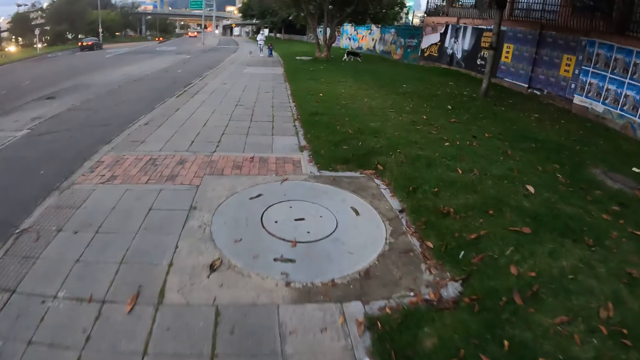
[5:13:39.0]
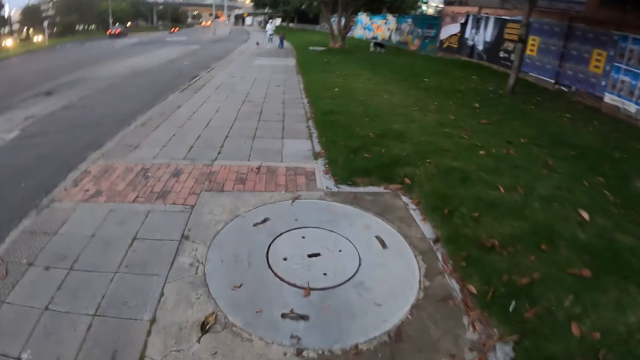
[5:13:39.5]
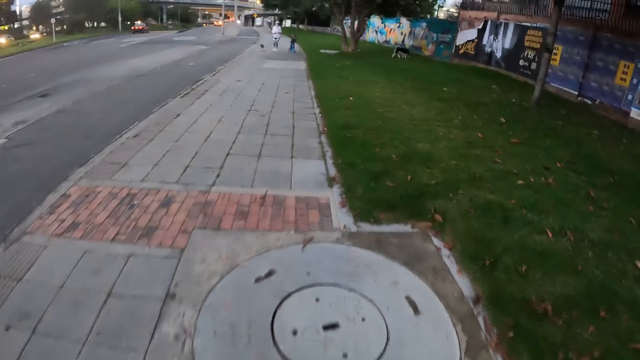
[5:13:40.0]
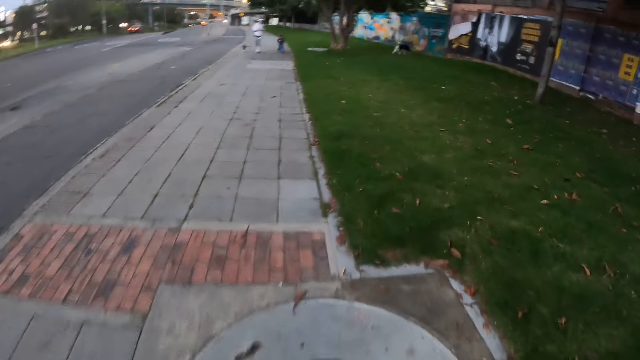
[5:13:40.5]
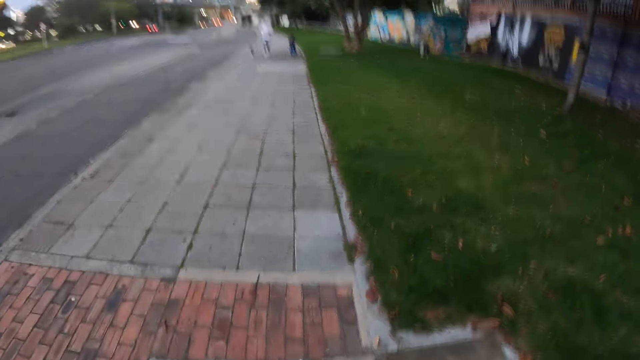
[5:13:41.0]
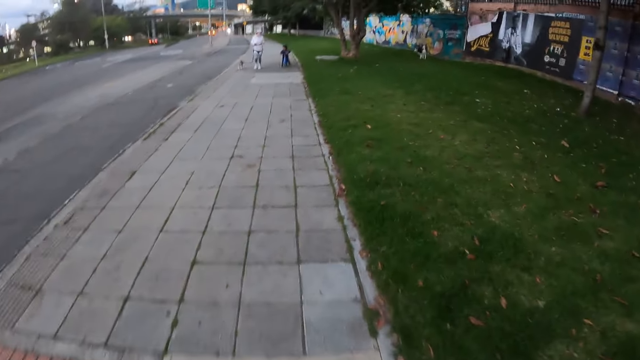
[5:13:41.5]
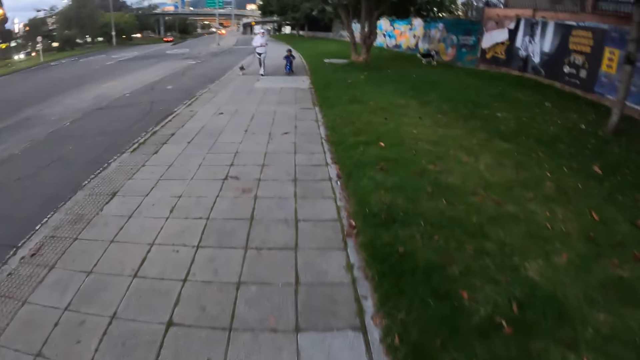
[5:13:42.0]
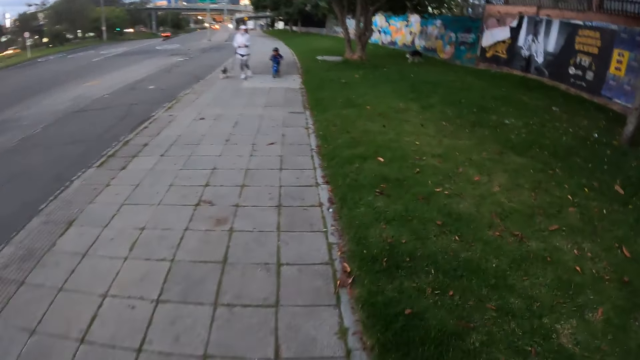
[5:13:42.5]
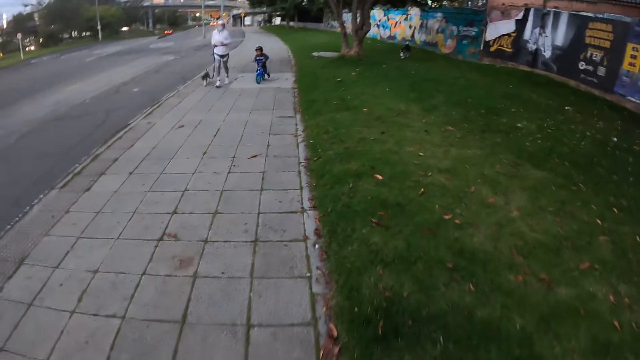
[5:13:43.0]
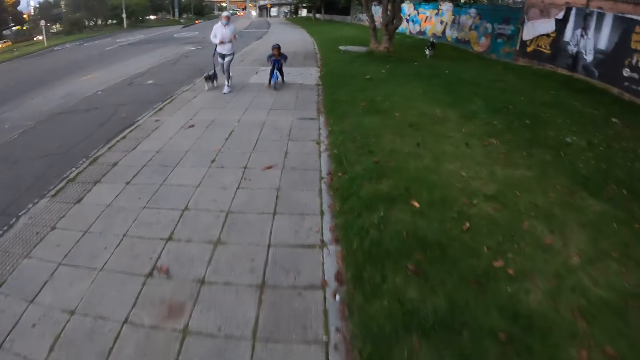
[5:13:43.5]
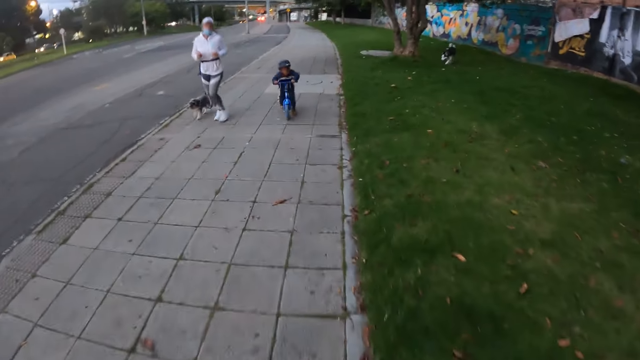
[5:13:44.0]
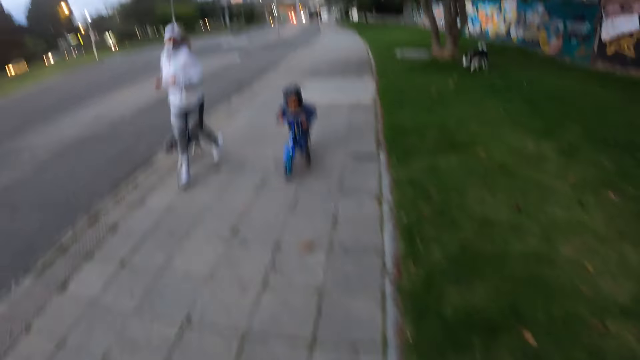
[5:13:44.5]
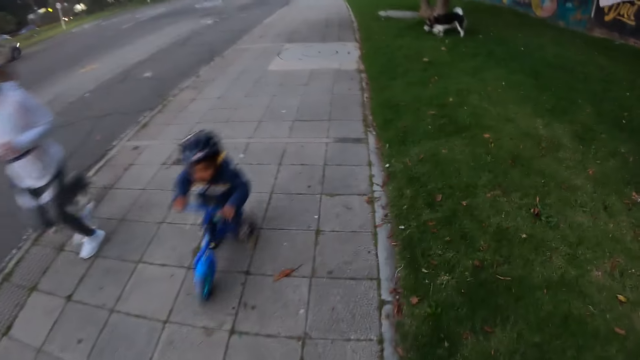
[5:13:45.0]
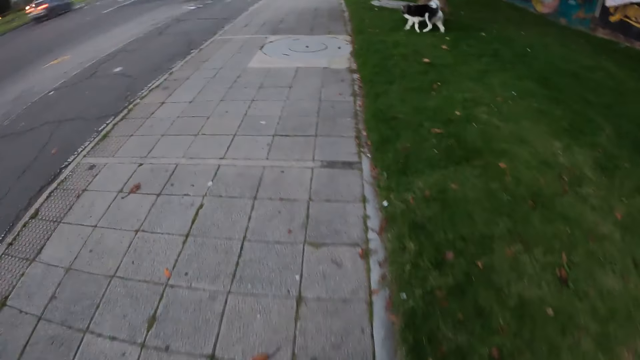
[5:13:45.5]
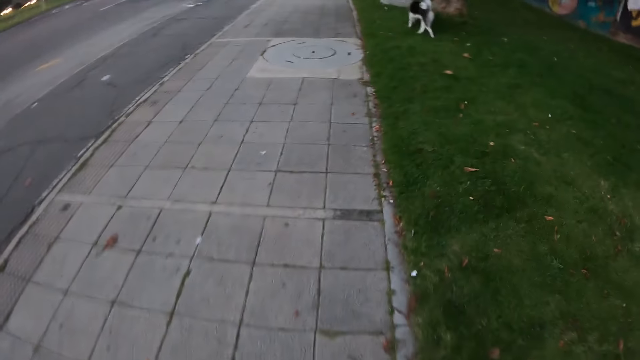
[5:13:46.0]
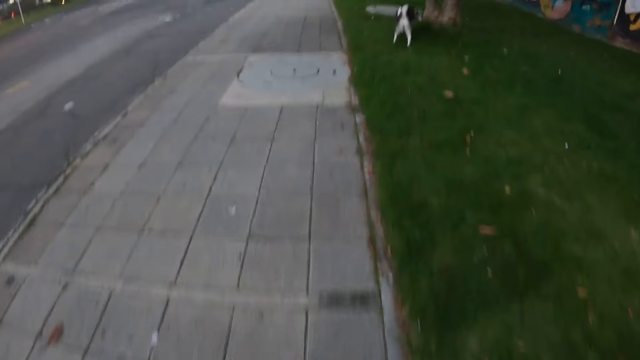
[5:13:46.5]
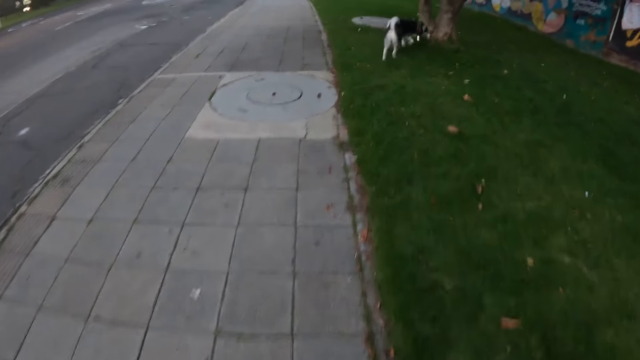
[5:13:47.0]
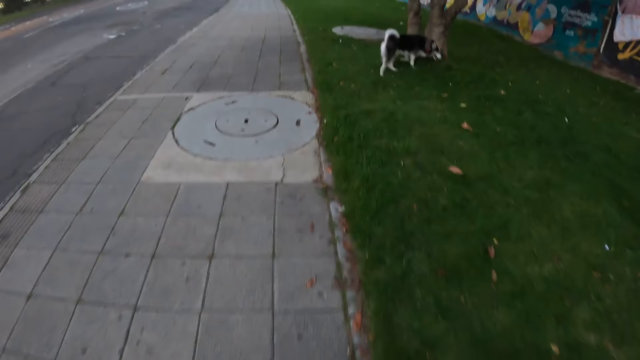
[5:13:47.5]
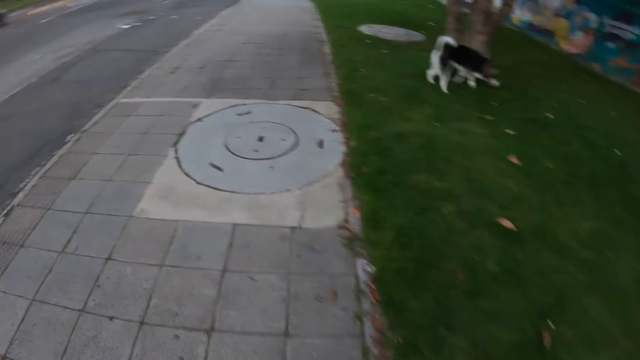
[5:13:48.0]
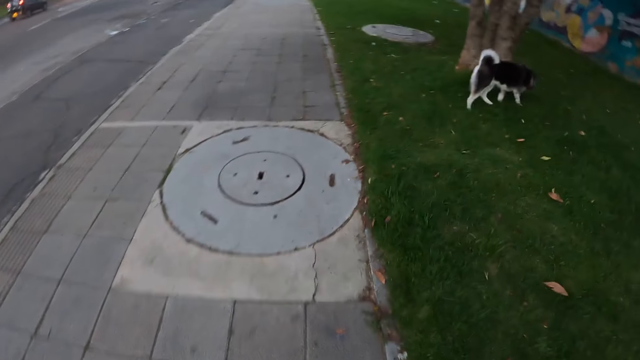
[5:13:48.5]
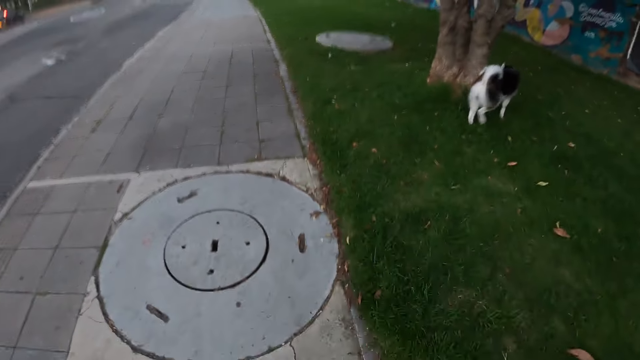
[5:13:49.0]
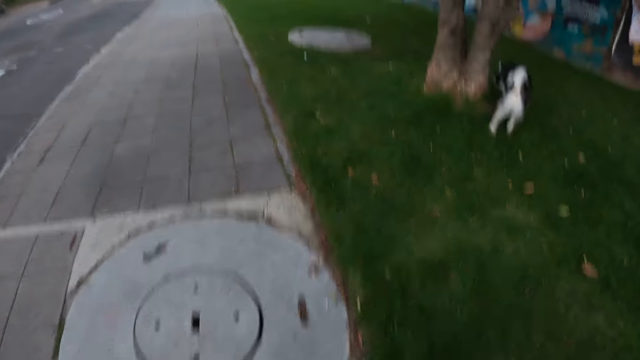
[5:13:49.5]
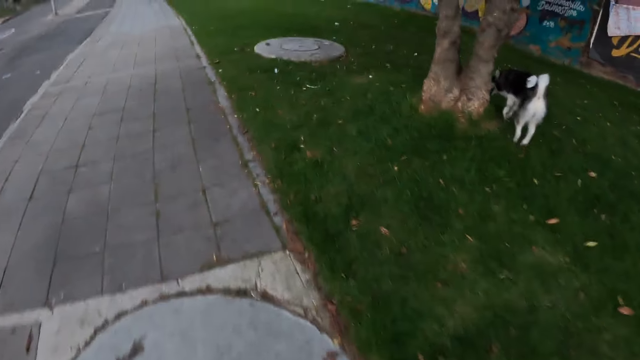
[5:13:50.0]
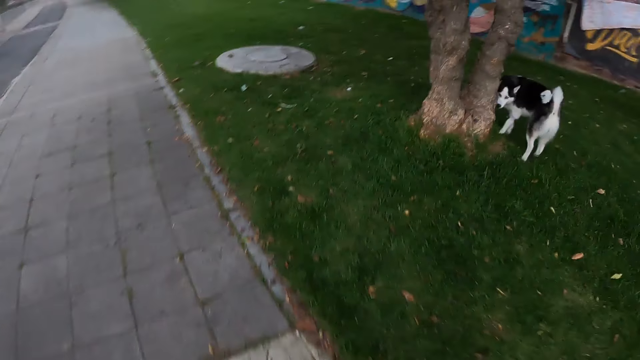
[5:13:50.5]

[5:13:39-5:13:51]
The dog walks around a tree.

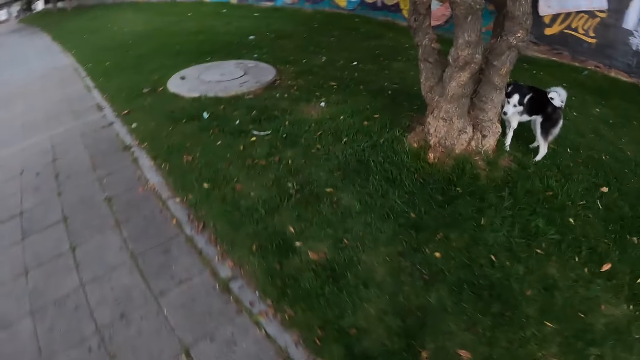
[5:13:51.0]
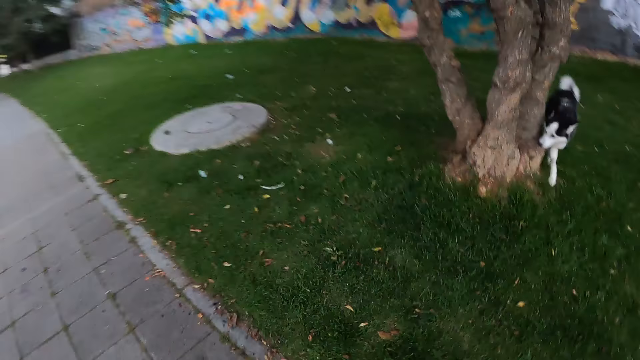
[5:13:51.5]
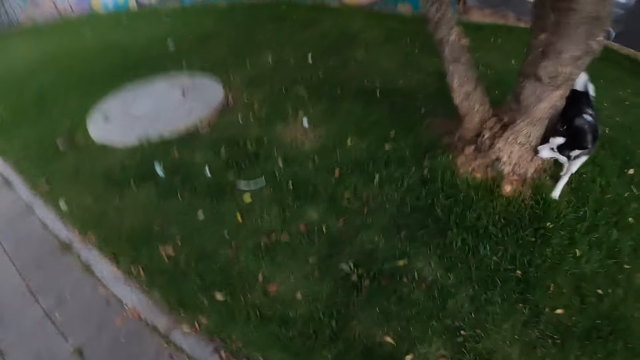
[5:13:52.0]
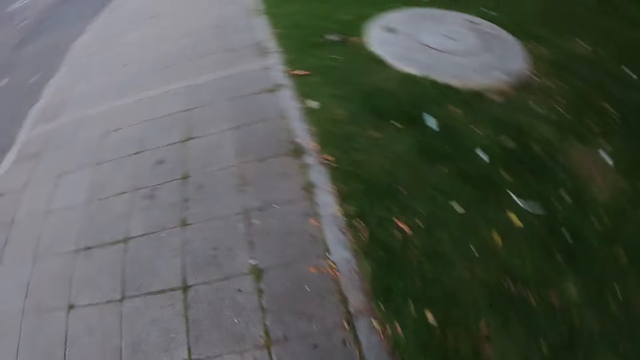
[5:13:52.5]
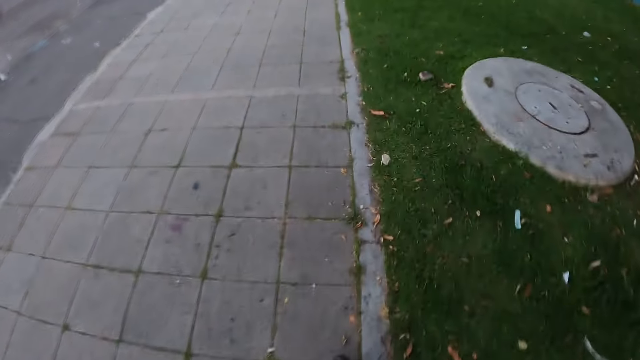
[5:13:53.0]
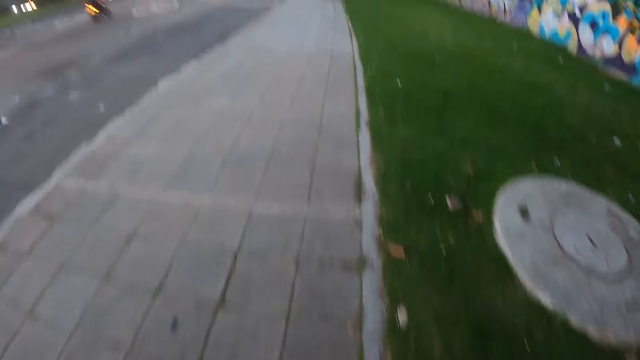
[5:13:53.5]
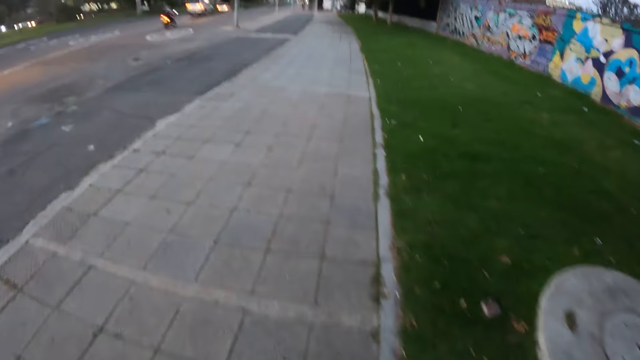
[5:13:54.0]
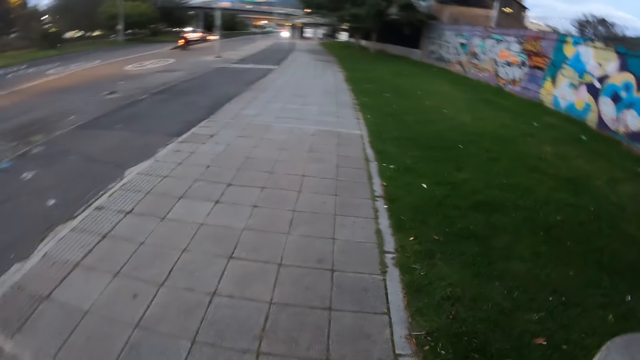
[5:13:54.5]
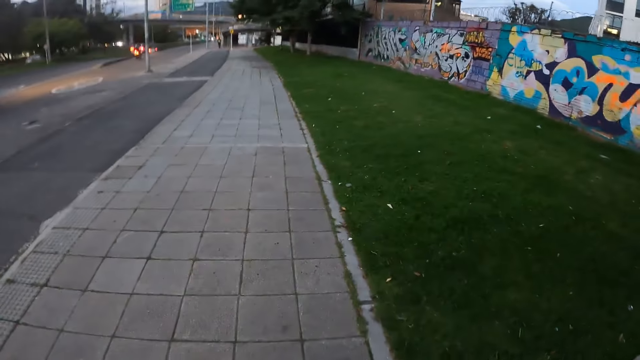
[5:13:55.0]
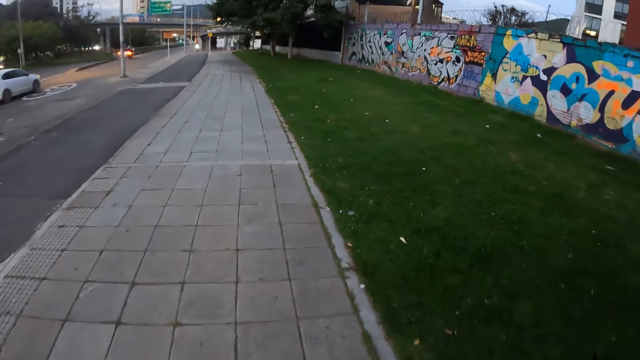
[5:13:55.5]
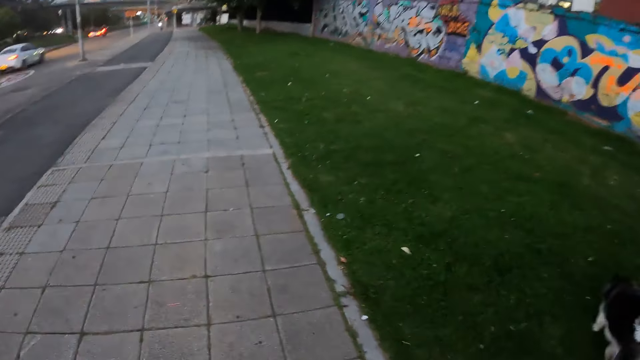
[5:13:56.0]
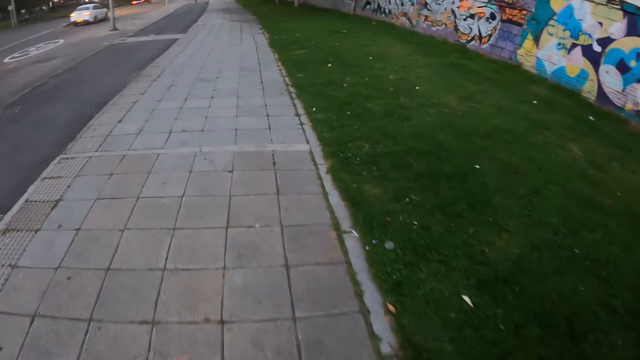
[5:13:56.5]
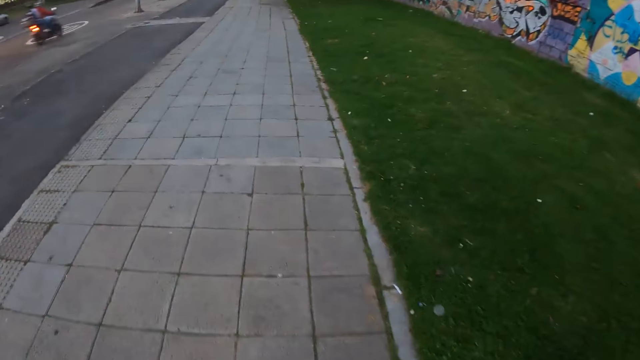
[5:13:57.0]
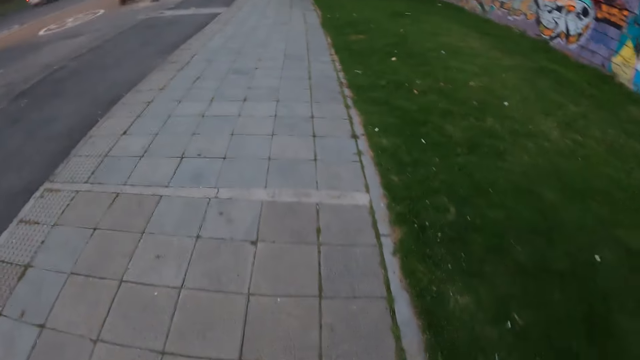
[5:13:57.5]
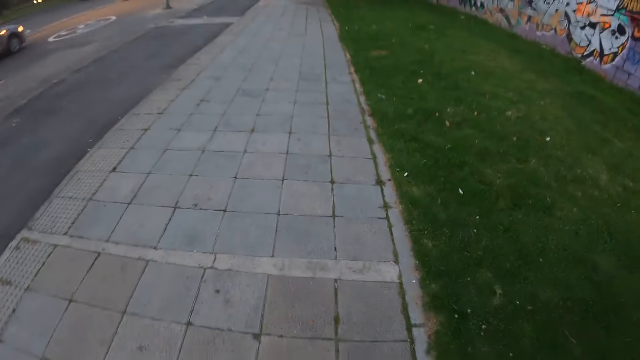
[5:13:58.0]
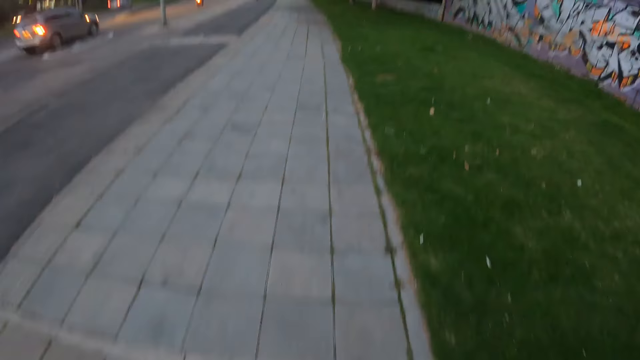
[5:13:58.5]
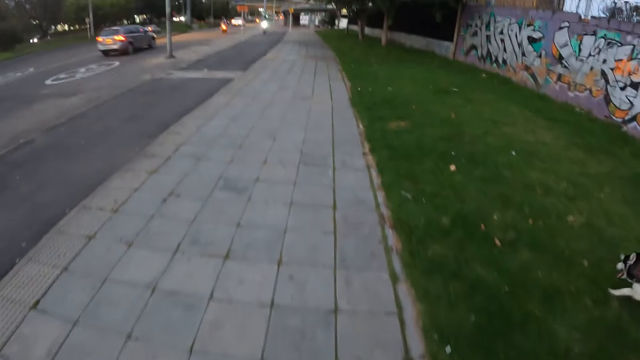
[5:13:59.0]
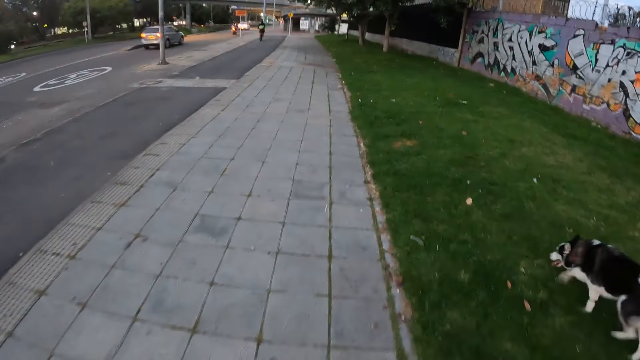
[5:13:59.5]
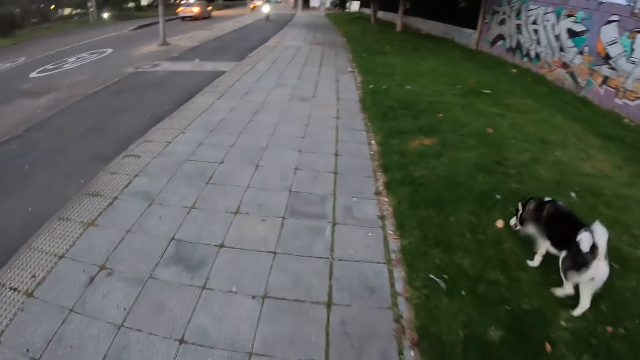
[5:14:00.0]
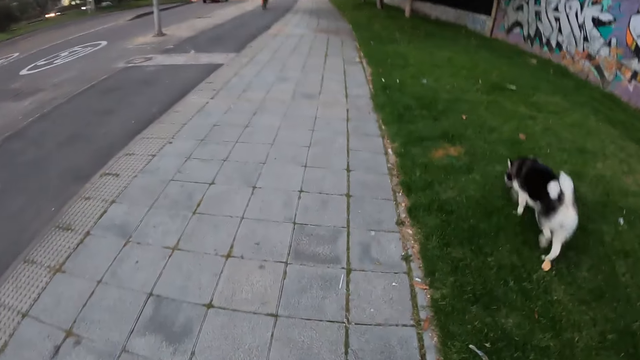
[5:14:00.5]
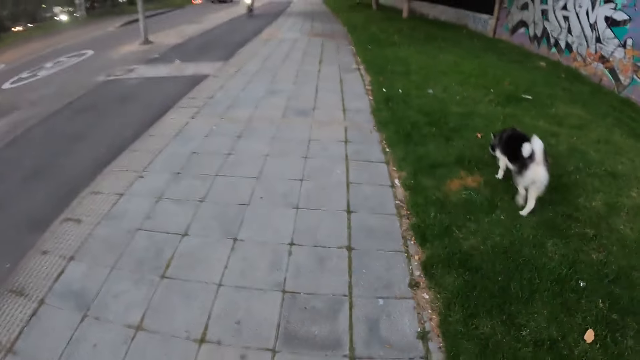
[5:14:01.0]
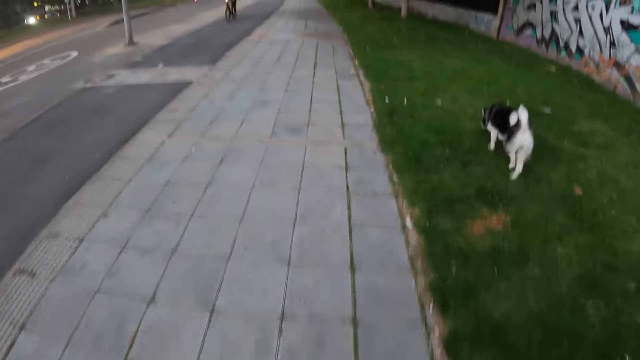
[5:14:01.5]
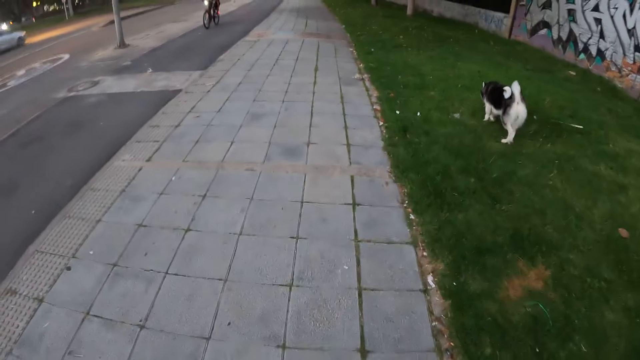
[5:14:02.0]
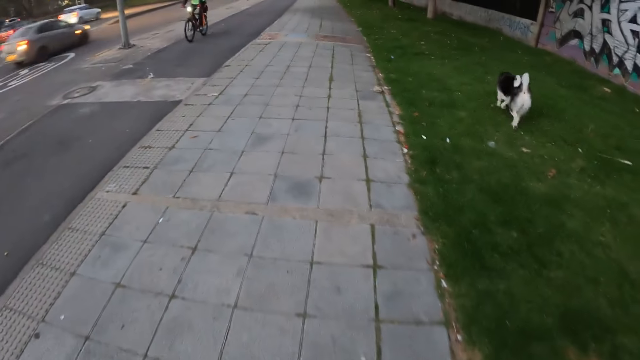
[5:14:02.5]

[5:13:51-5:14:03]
The dog walks on the grass.
